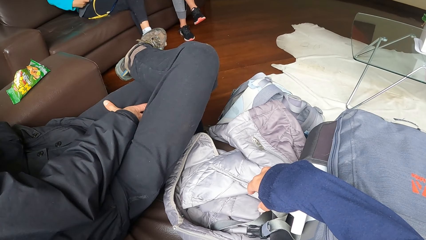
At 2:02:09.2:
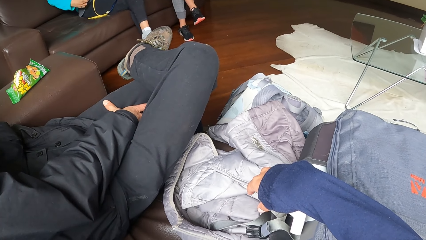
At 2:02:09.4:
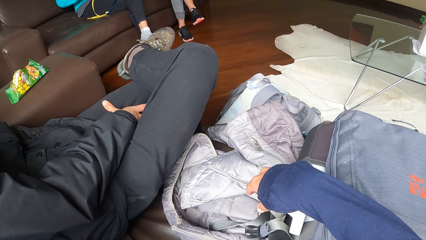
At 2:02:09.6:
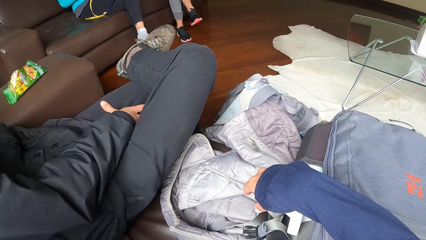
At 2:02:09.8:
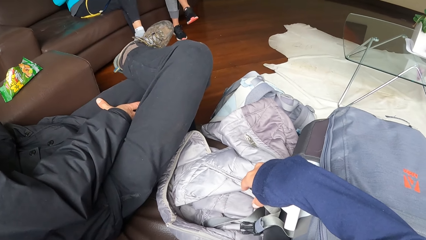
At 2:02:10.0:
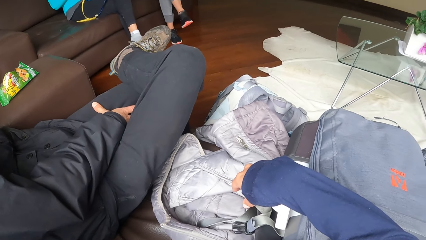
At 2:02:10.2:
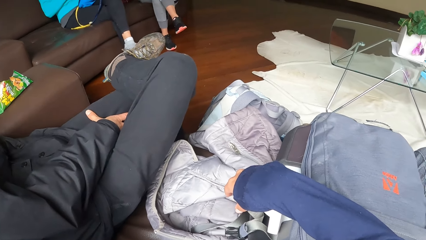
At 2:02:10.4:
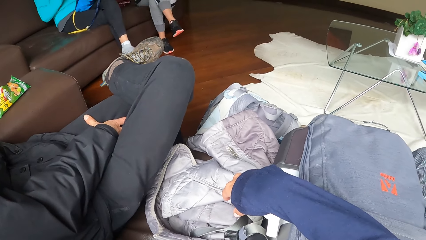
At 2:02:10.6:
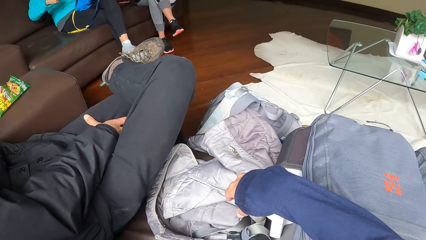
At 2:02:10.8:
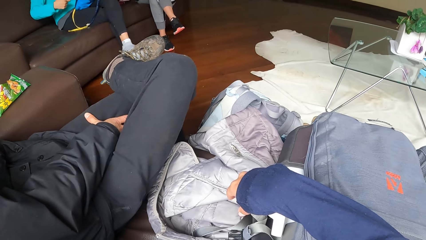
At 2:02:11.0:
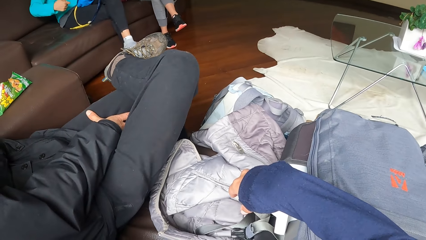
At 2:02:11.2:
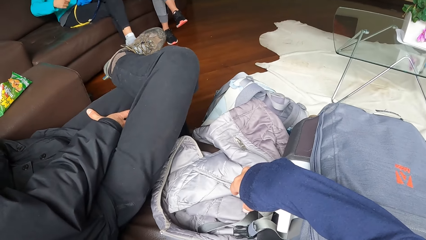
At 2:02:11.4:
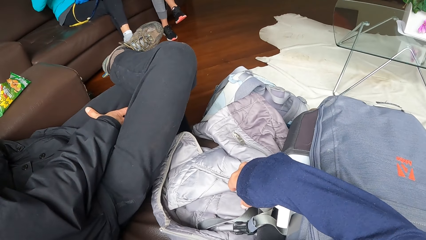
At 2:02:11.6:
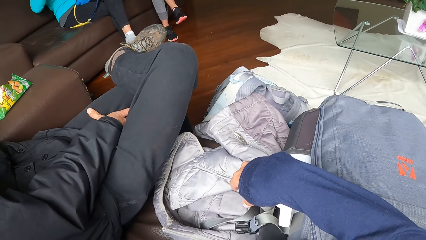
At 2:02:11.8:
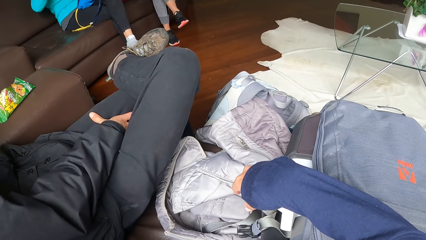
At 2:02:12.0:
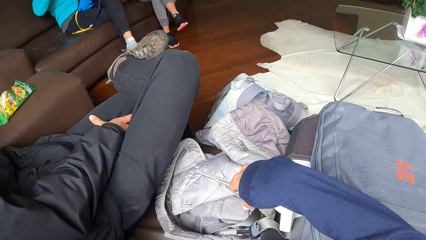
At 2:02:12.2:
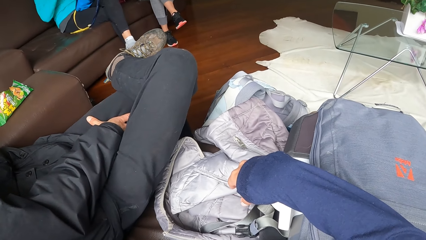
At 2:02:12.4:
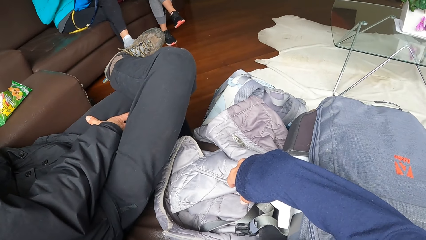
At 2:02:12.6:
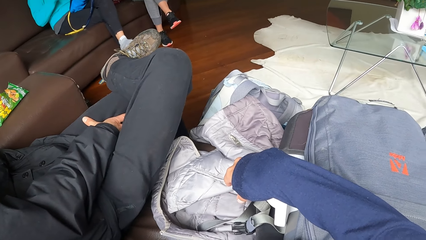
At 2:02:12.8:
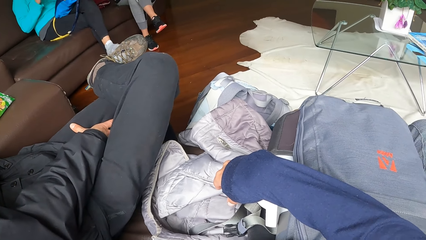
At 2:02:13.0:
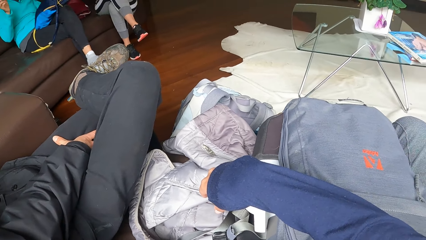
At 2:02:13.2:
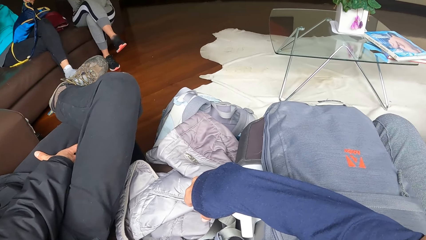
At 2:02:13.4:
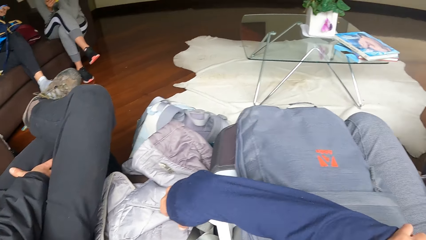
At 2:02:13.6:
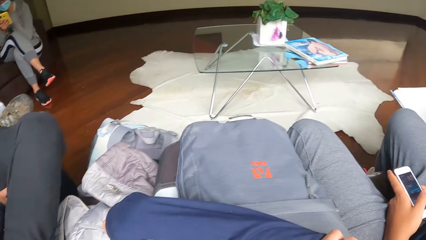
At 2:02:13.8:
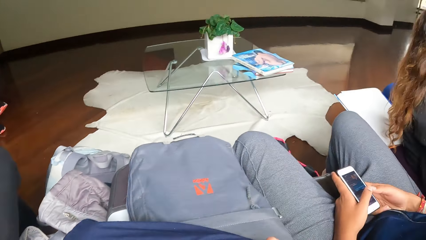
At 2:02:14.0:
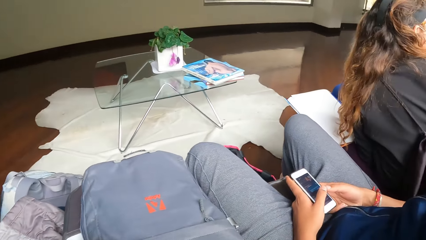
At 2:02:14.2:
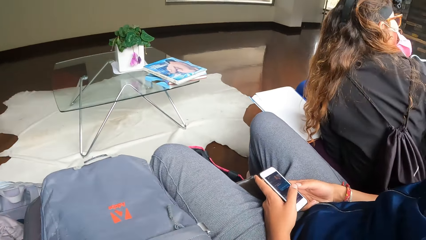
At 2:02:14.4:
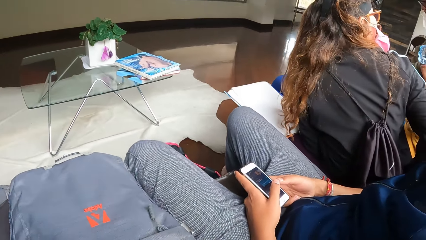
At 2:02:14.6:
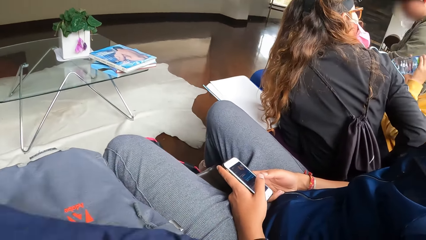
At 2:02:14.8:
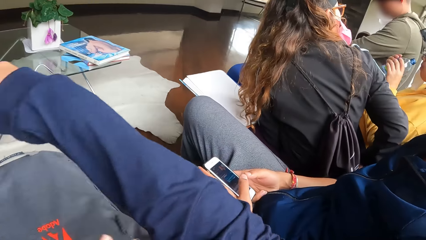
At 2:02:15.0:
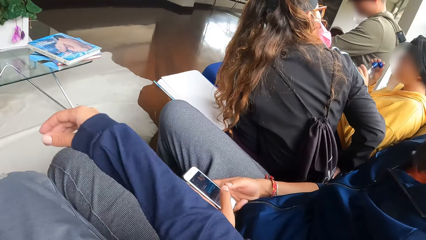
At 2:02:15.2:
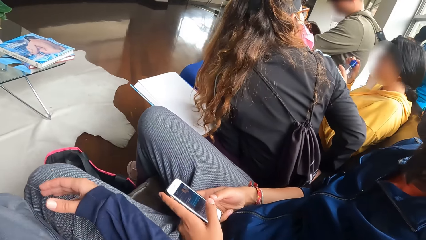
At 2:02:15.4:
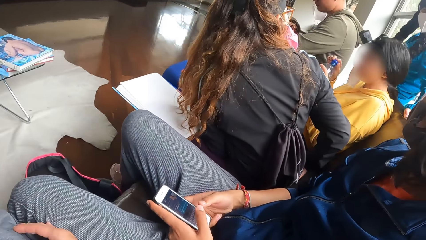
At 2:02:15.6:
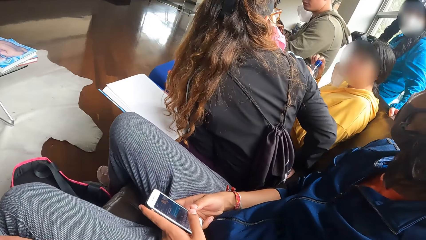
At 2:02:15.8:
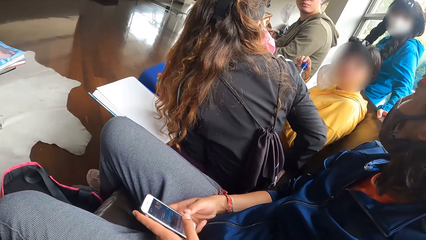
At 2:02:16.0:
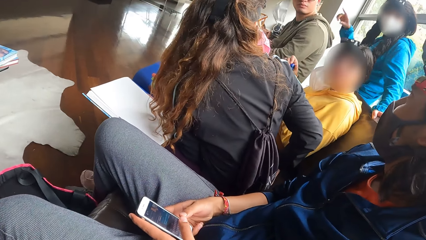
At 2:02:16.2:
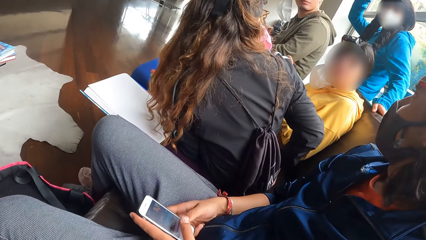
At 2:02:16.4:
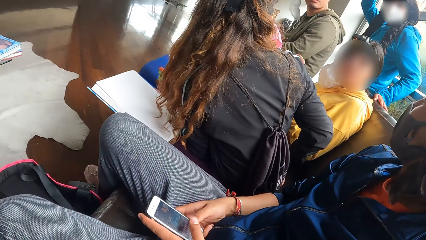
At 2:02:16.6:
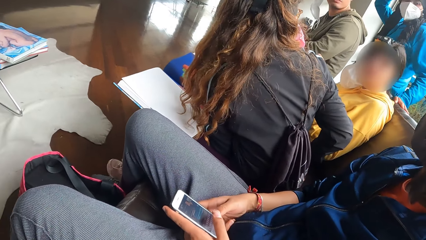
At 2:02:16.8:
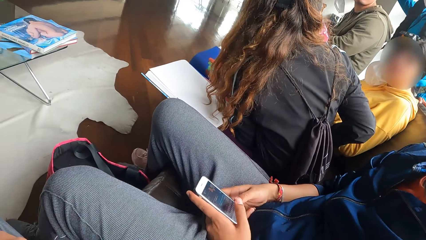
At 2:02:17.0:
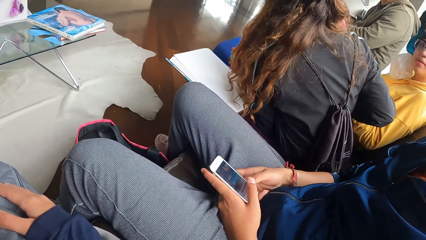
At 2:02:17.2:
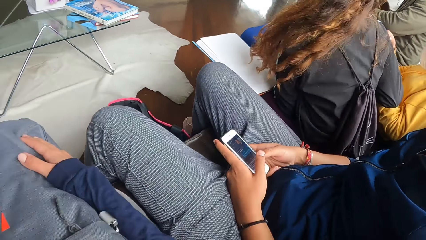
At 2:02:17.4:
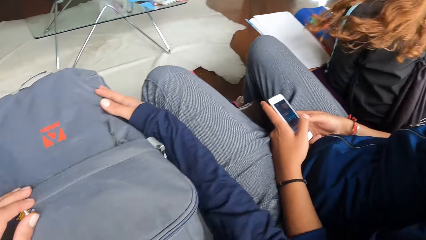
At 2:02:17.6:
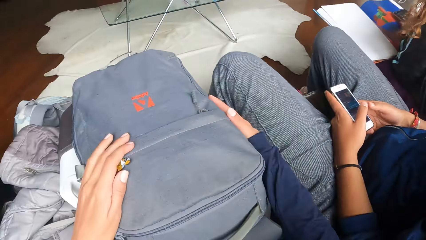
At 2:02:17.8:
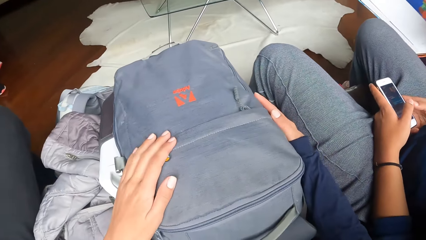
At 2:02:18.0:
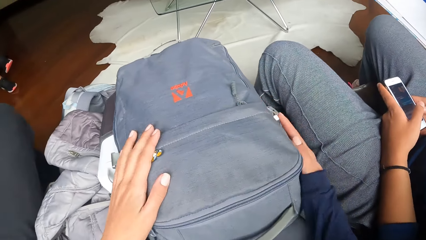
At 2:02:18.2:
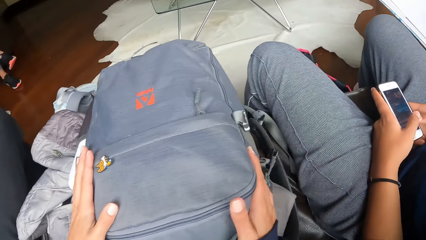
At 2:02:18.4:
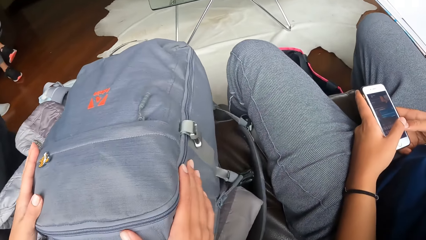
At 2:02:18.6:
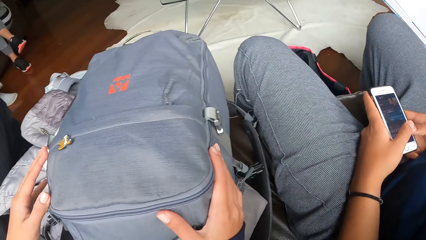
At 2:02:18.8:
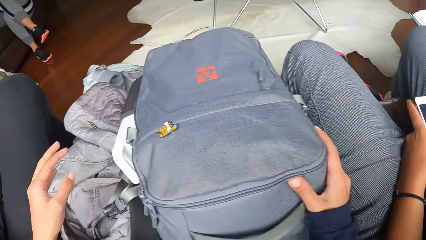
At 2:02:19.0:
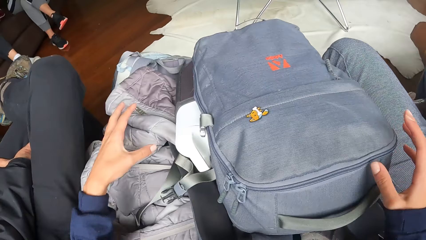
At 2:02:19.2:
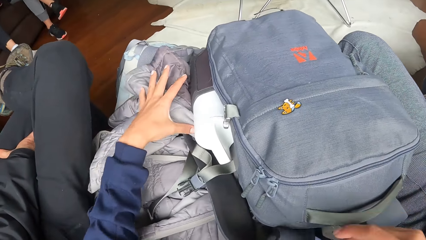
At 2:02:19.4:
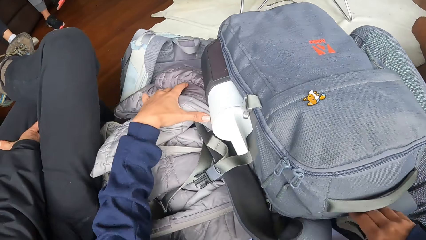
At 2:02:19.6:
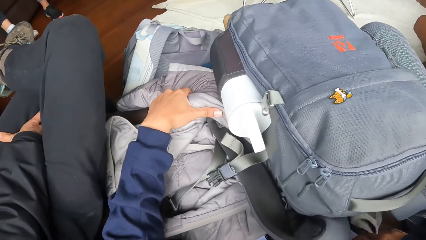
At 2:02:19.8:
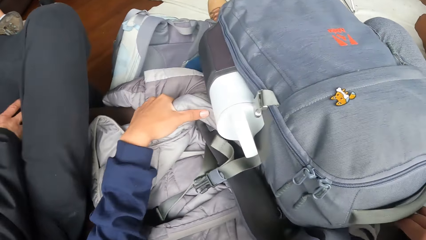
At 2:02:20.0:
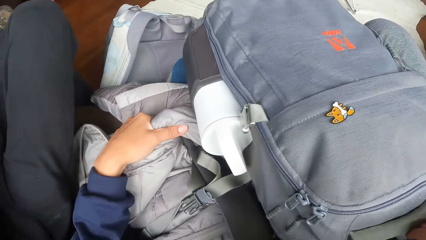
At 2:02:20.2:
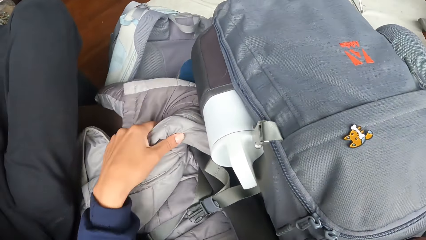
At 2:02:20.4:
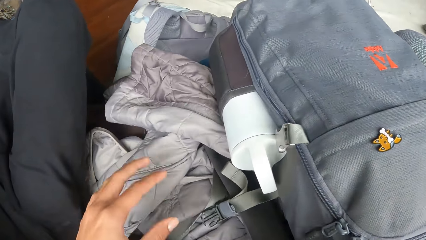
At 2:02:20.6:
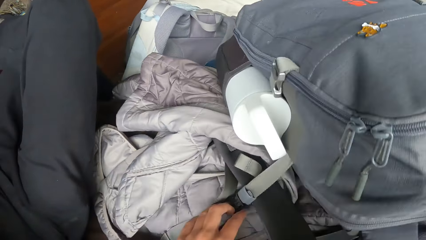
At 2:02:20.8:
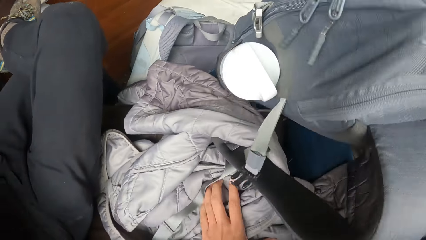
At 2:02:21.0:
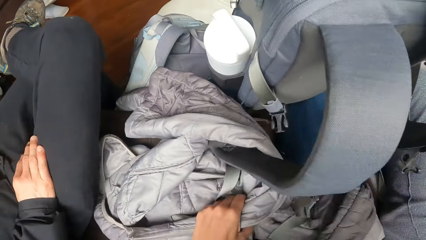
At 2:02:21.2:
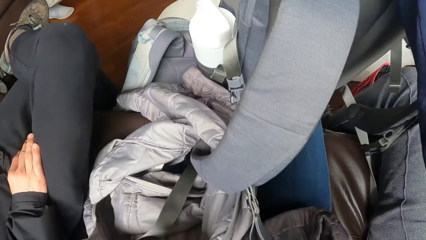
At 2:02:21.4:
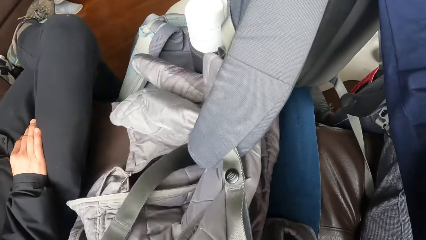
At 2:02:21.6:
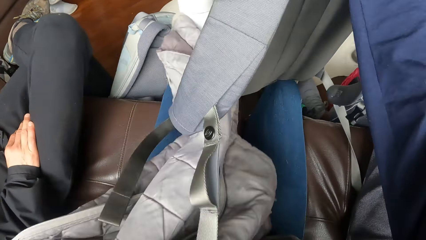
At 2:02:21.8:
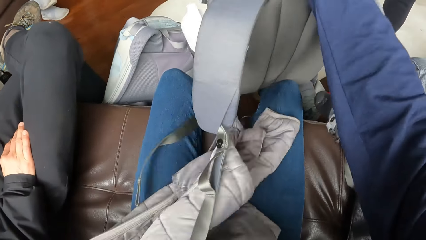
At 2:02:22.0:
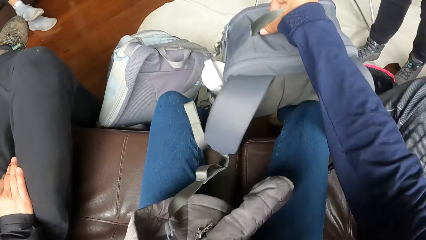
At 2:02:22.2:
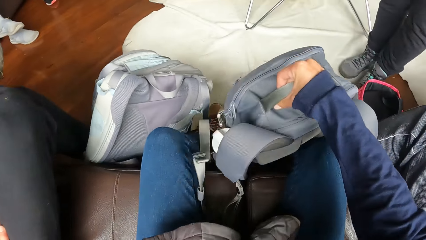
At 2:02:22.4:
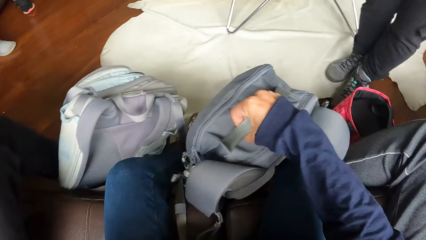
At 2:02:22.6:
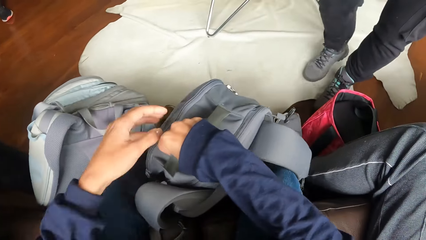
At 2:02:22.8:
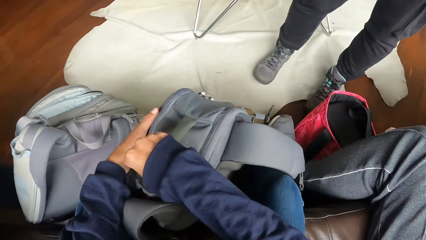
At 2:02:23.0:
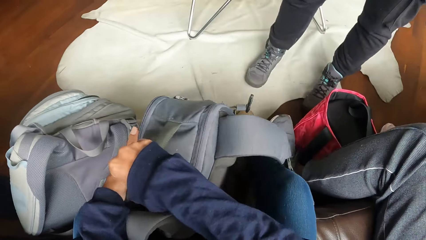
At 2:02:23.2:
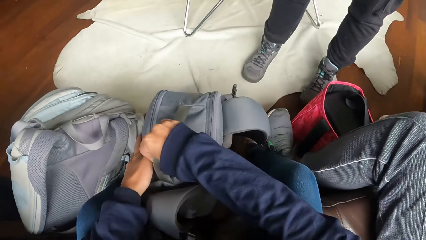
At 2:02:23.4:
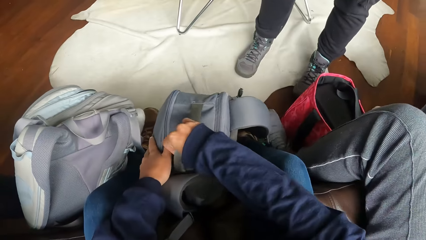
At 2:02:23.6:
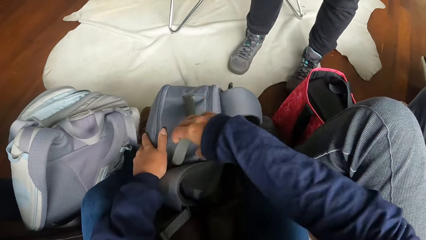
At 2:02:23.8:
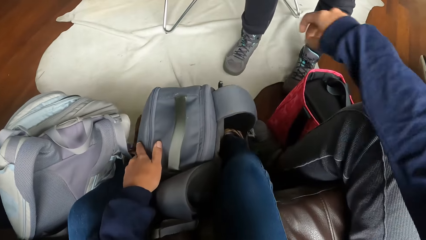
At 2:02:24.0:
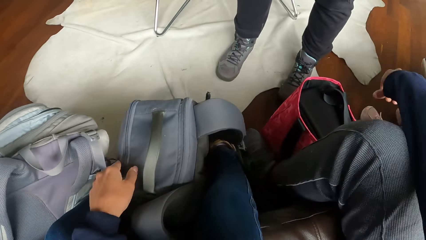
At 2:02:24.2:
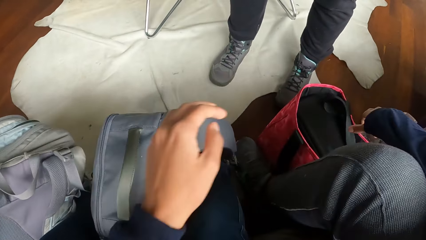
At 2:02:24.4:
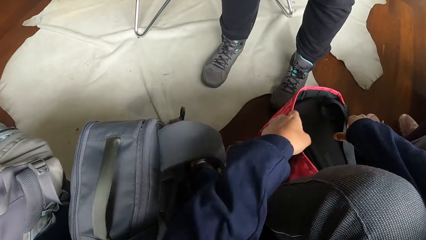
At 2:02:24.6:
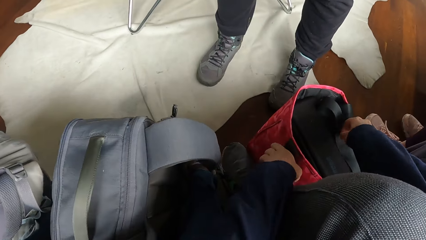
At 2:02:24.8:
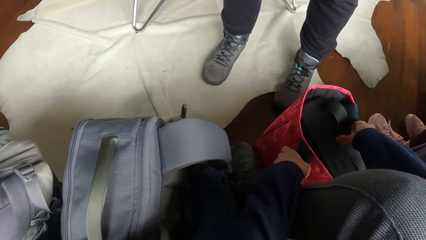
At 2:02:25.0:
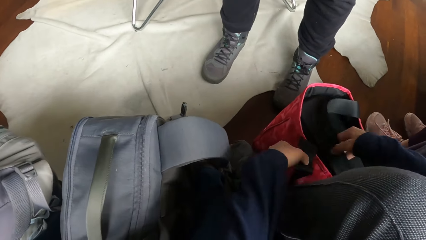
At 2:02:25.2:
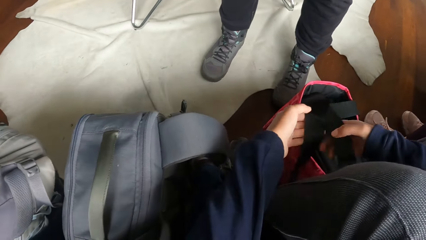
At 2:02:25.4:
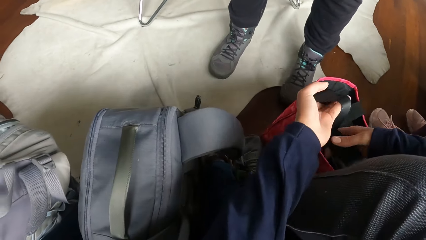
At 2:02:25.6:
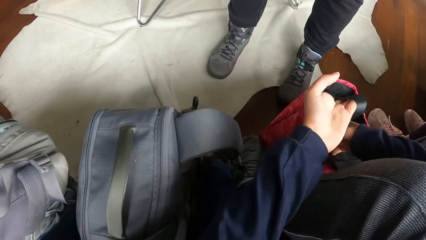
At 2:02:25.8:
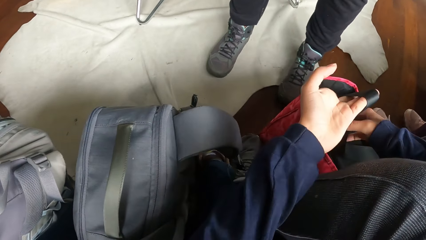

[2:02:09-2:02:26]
A man shakes his right foot. The camera wearer looks around. A woman operates the phone. The woman removes a water container with her left hand from her mouth and closes the water container with a lid in her right hand. The camera wearer drops her right hand. She looks around. She adjusts the bag or backpack with both hands. She holds a jacket or cardigan with her left hand. She carries the backpack with her right hand. She removes the cardigan from the backpack with her left hand. She keeps the backpack with her right hand on the floor. She adjusts the bag with both hands.
